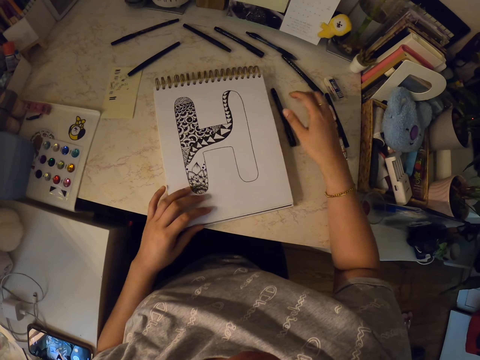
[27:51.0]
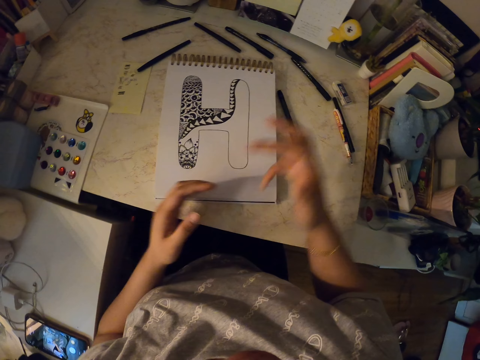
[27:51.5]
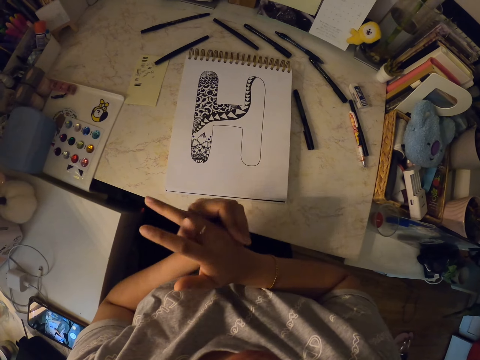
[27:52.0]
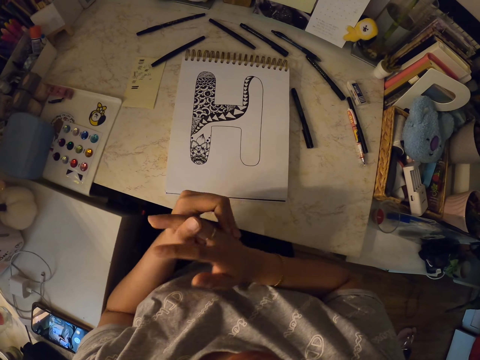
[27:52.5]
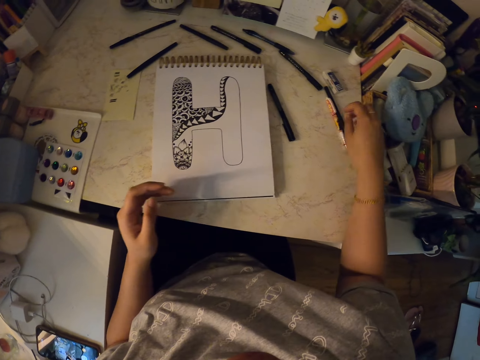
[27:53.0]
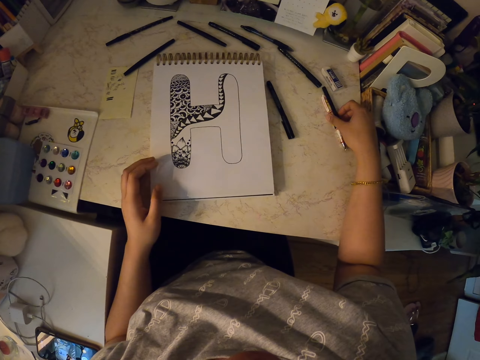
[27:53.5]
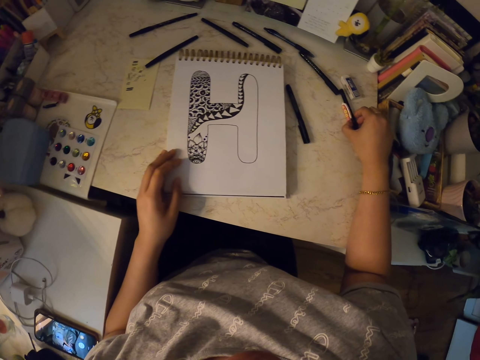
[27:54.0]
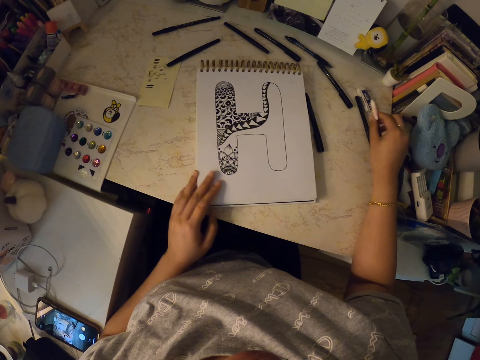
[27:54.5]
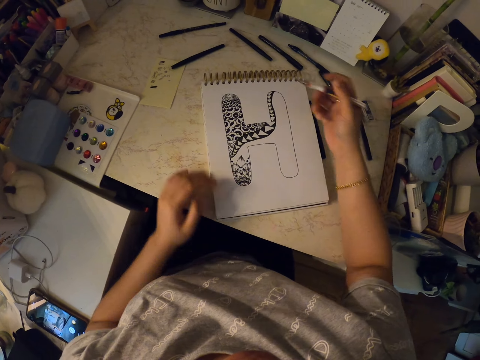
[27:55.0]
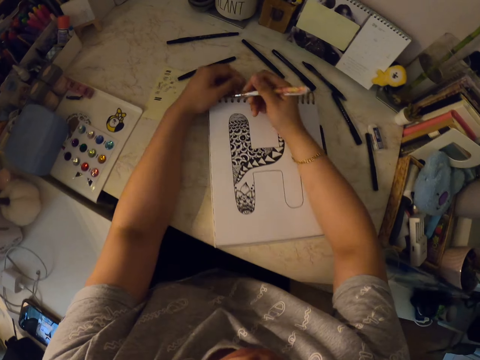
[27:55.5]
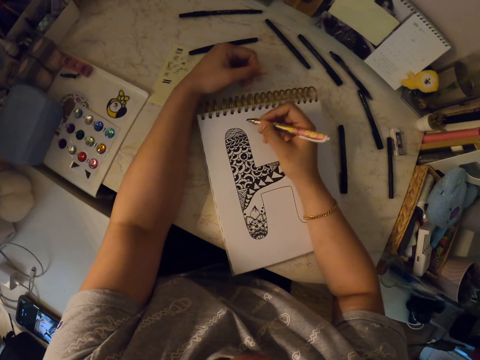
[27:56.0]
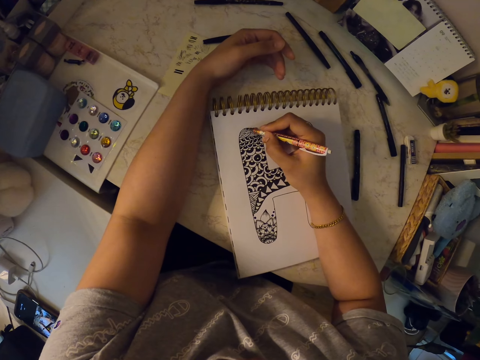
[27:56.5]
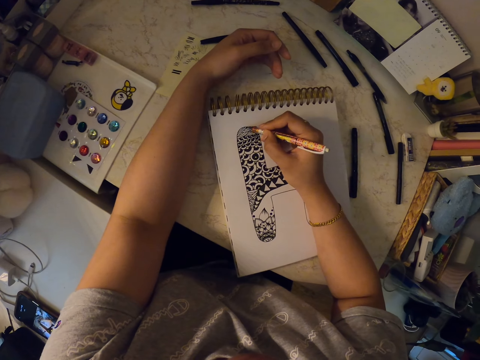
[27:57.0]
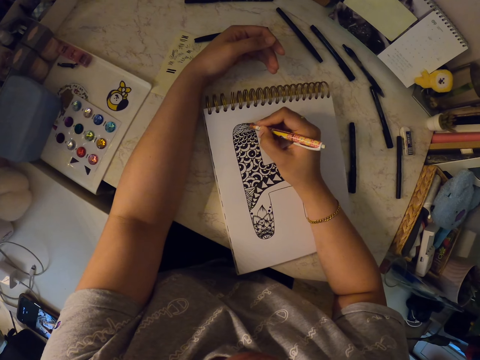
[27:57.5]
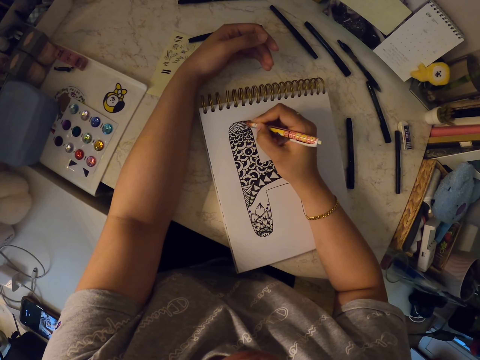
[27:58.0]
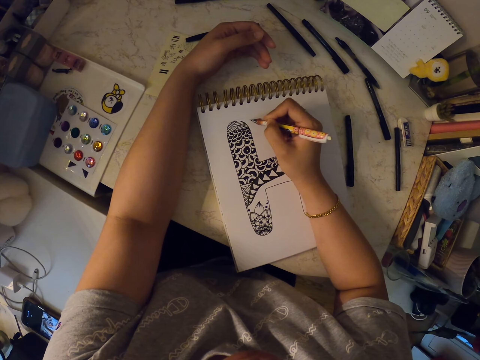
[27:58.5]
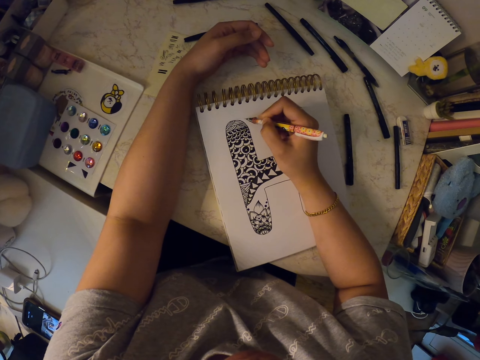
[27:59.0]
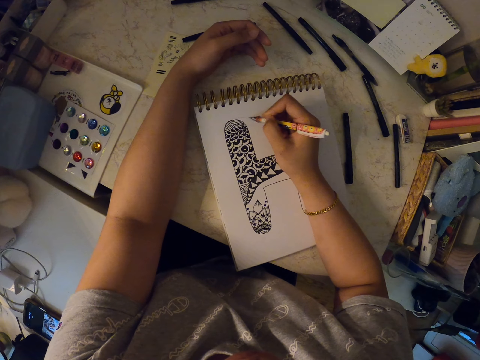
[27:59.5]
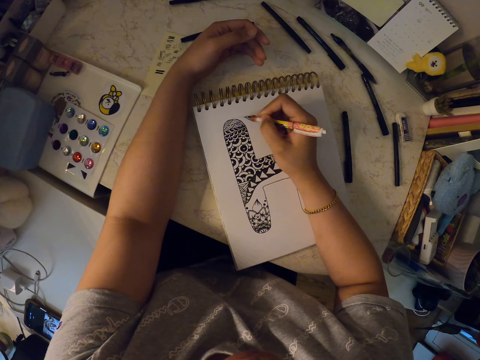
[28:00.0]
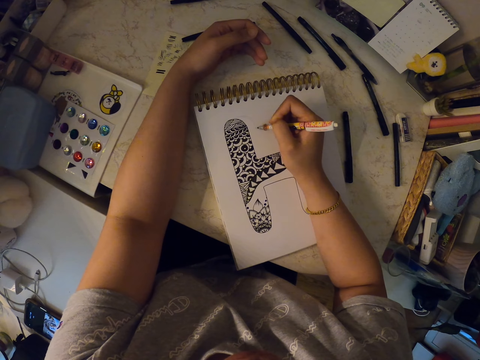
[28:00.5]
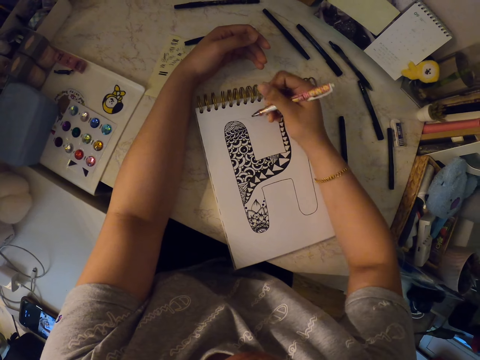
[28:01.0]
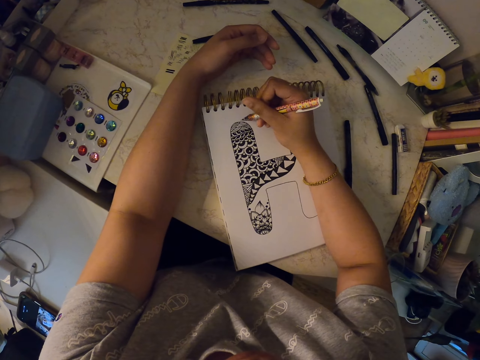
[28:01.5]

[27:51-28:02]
The camera wearer puts the marker pen on the table. She looks around and stretches her hand. She picks up a pen, moves the drawing book, and draws on the drawing book using the pen.

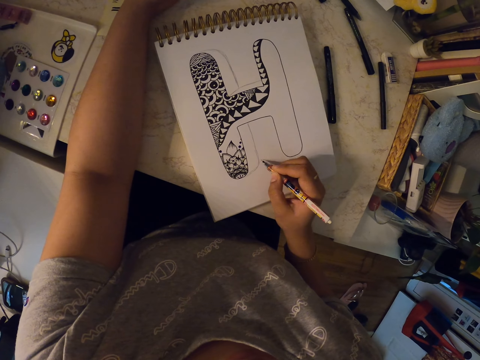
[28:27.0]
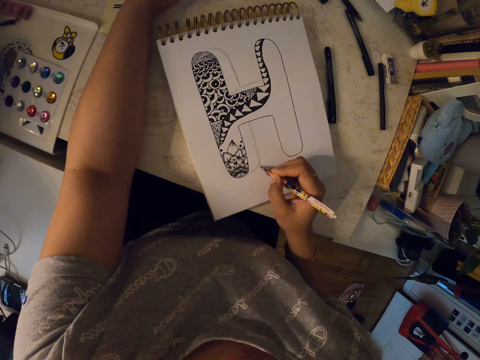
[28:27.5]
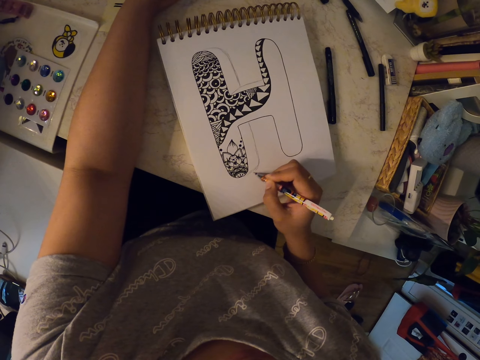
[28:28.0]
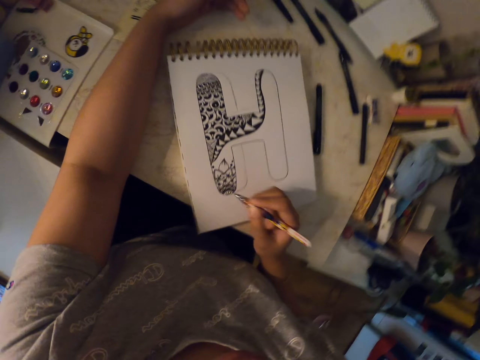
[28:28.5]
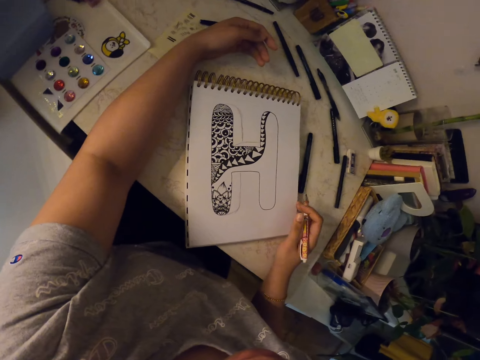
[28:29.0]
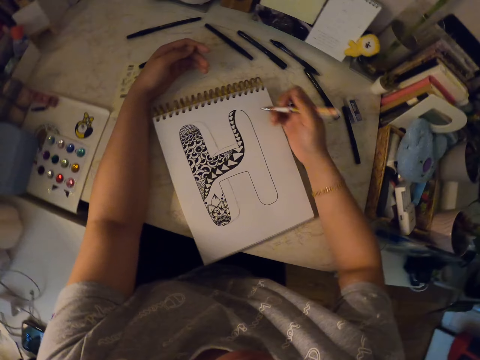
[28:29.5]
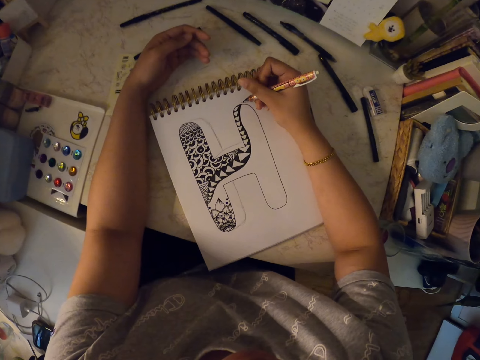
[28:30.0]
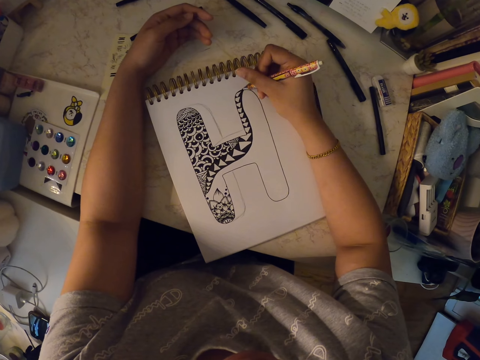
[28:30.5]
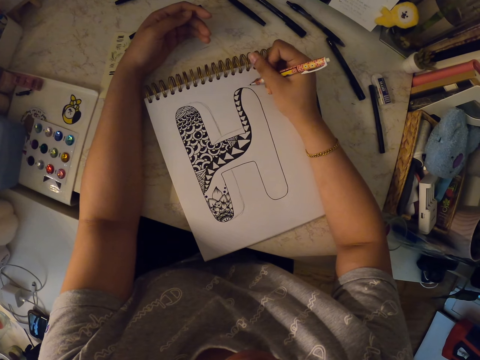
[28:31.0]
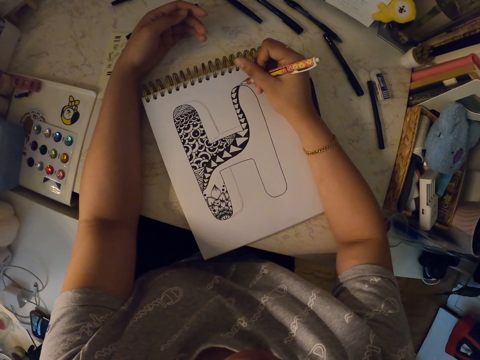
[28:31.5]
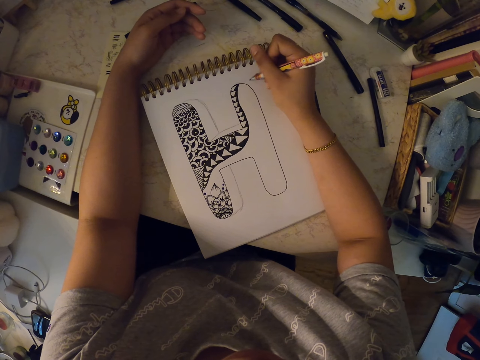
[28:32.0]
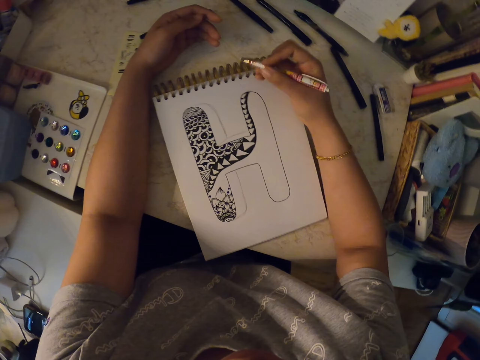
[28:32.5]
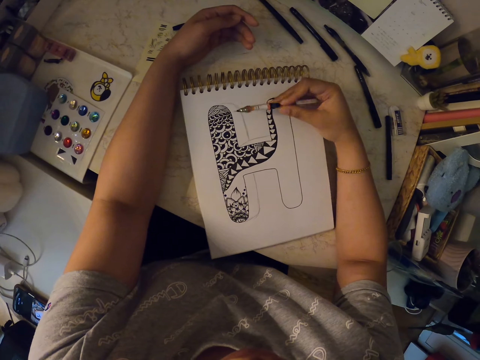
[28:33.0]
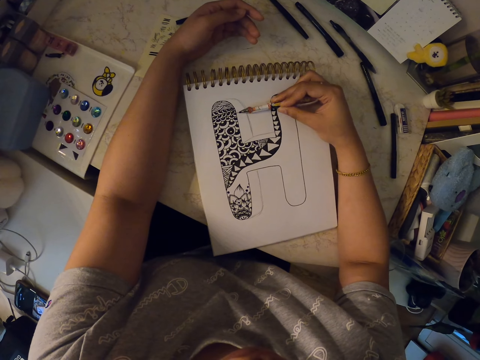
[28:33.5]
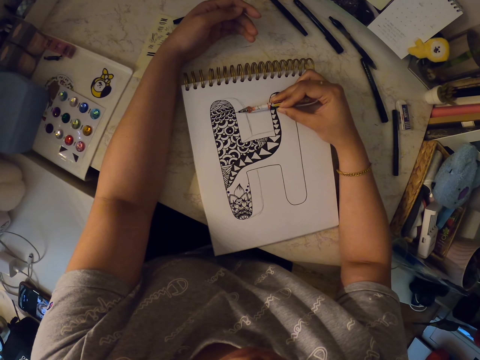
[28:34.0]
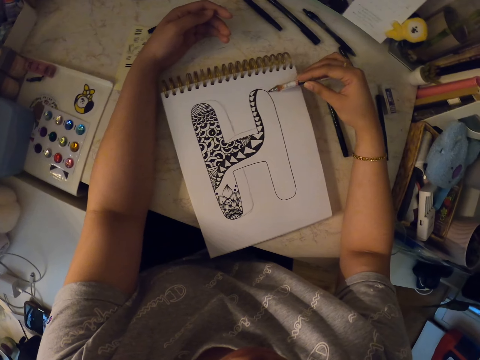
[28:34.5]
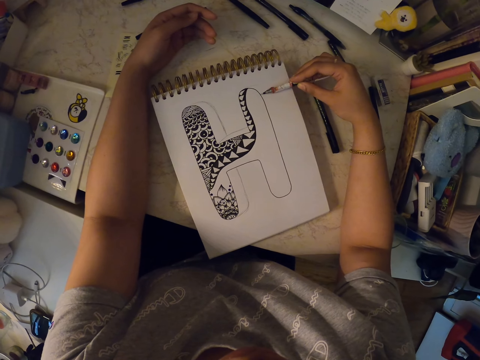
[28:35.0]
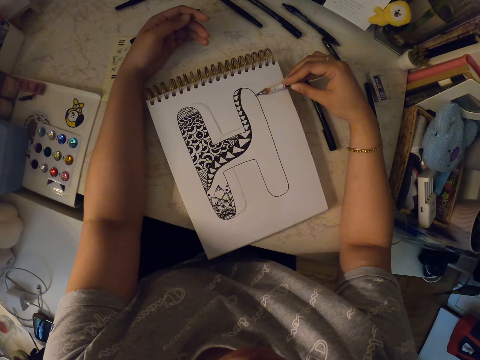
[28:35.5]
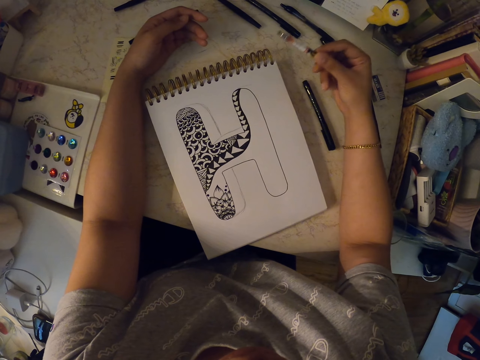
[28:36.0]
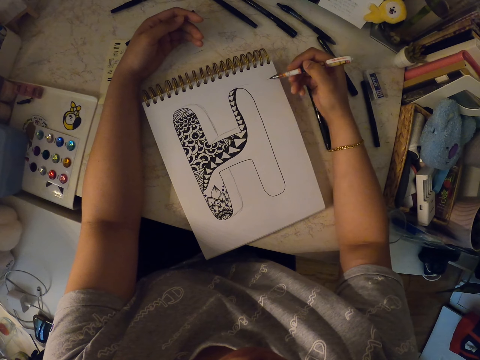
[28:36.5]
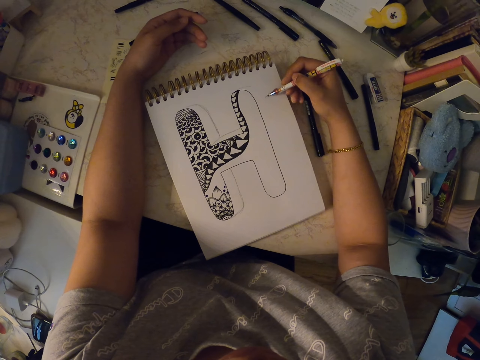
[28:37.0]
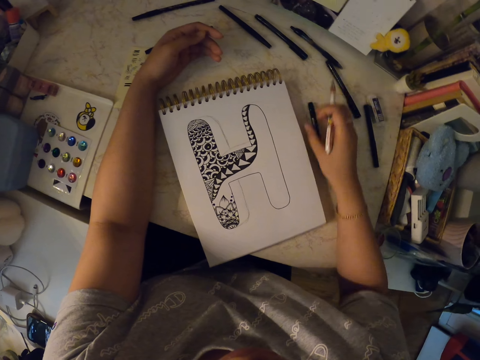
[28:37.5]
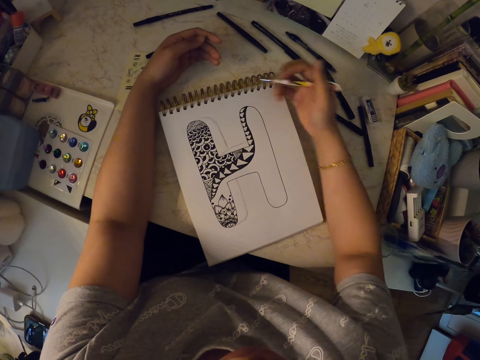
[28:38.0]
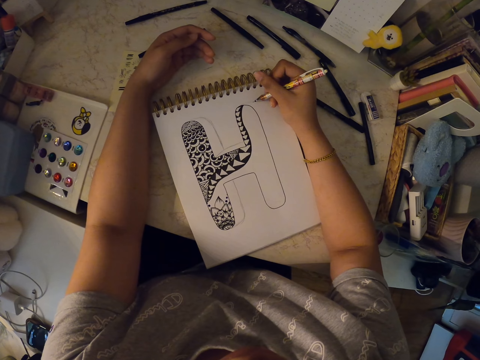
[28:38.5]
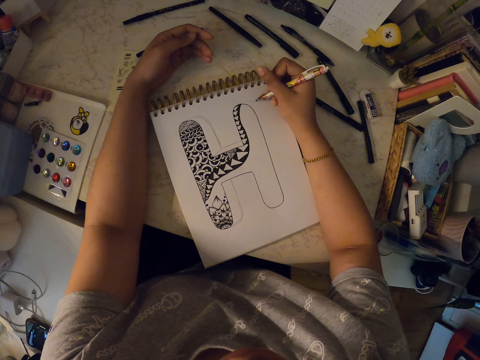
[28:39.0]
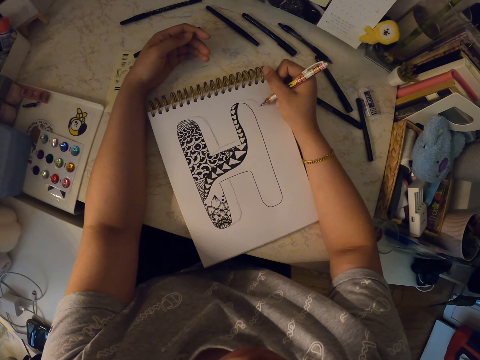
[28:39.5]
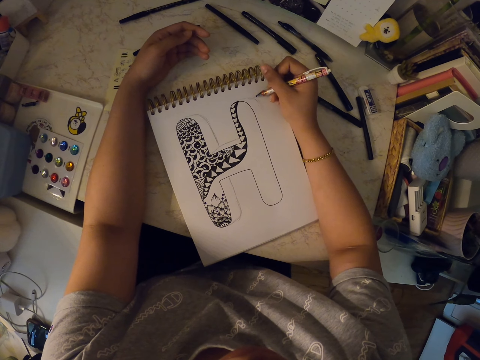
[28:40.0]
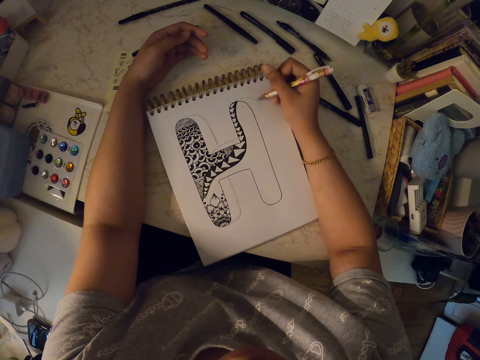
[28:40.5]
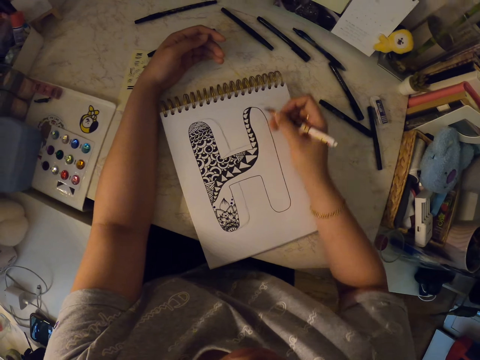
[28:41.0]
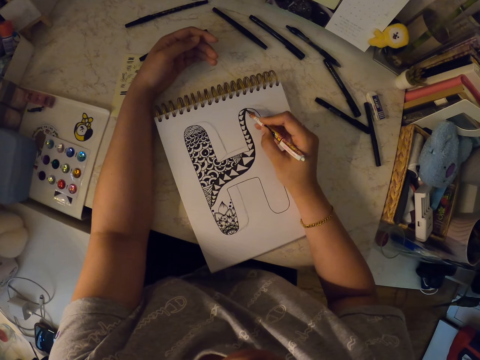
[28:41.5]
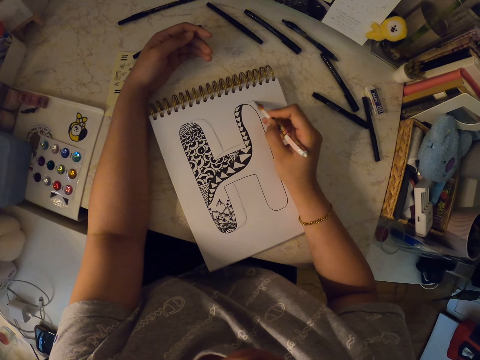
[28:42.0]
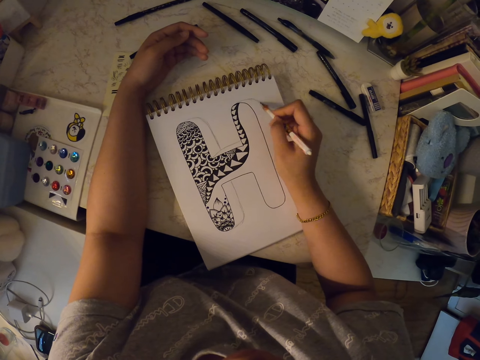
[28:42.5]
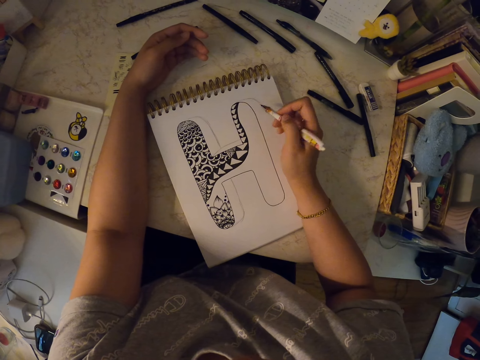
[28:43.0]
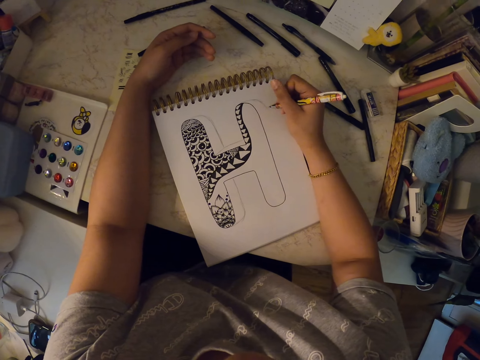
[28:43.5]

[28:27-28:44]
The camera wearer moves the drawing book. They draw on the drawing book using a pen or pencil. They measure the distance between the drawing using the pencil. They write on the book. They move the marker pen. They touch the pen. They draw on the drawing book using the pen.
